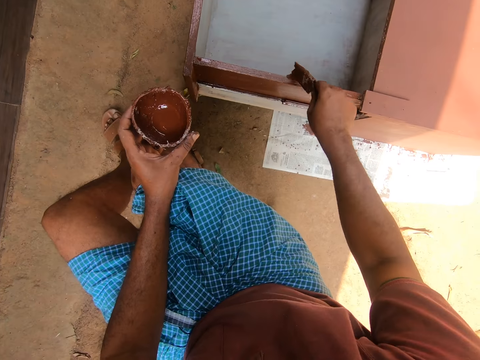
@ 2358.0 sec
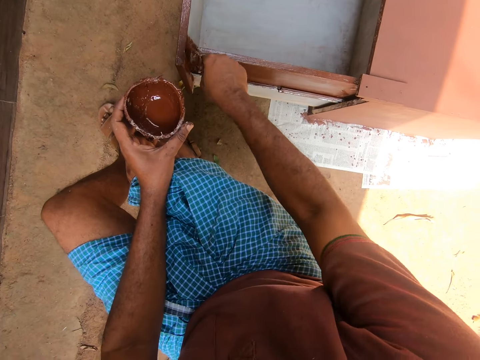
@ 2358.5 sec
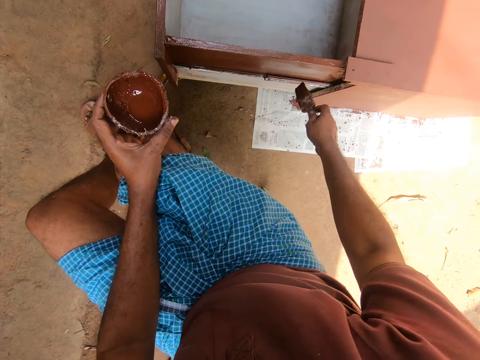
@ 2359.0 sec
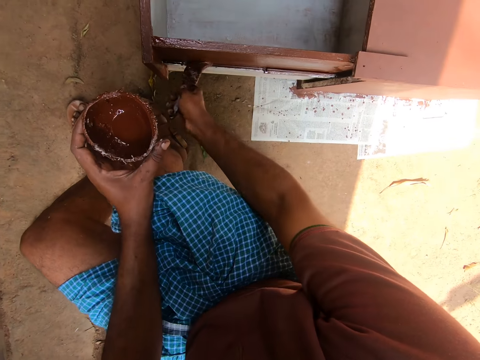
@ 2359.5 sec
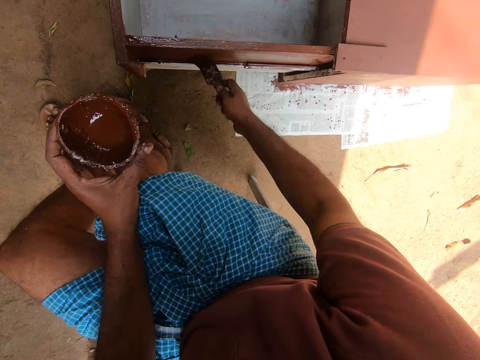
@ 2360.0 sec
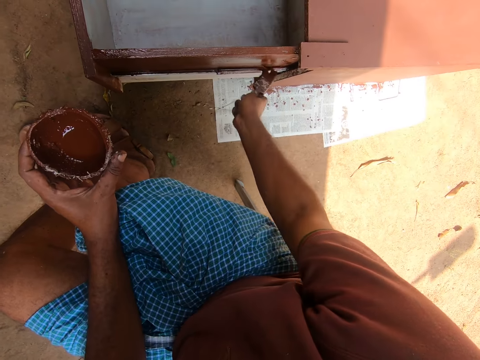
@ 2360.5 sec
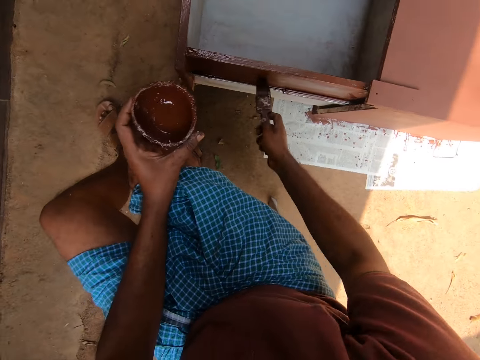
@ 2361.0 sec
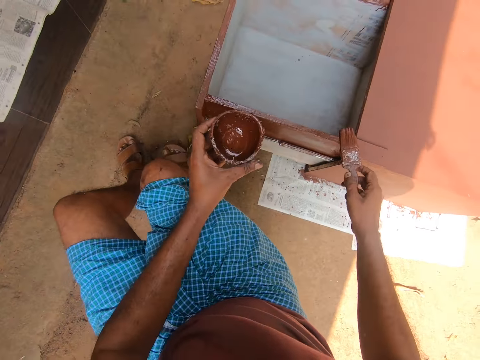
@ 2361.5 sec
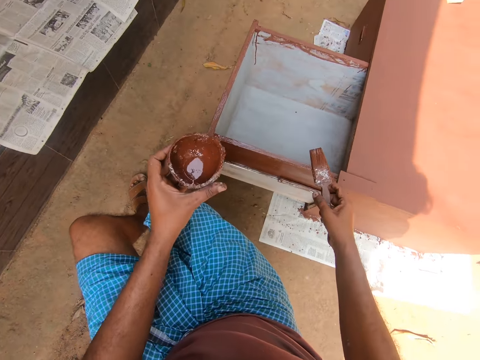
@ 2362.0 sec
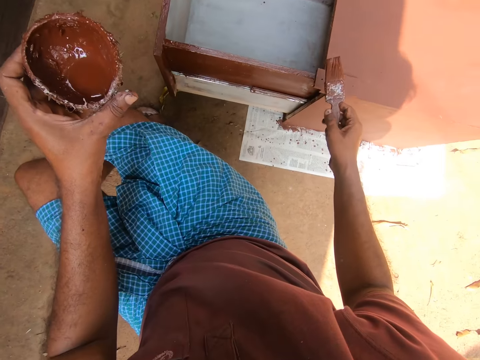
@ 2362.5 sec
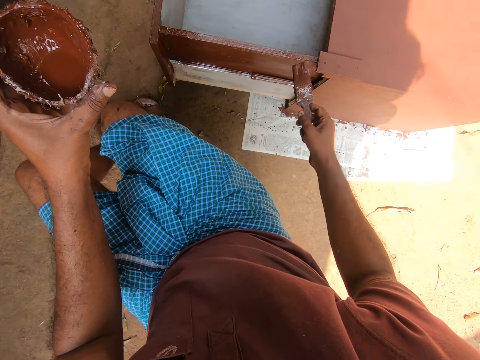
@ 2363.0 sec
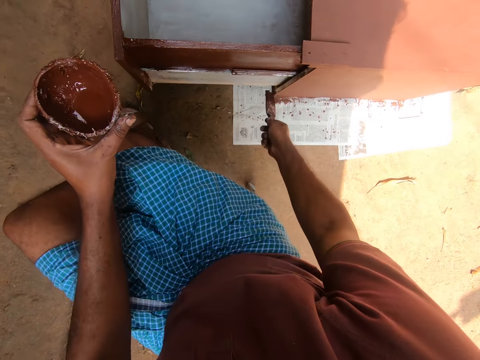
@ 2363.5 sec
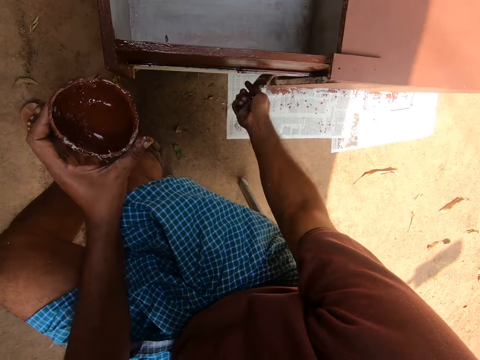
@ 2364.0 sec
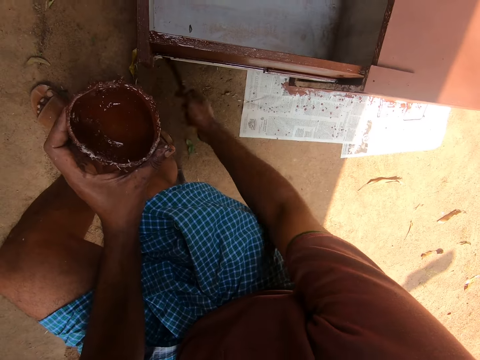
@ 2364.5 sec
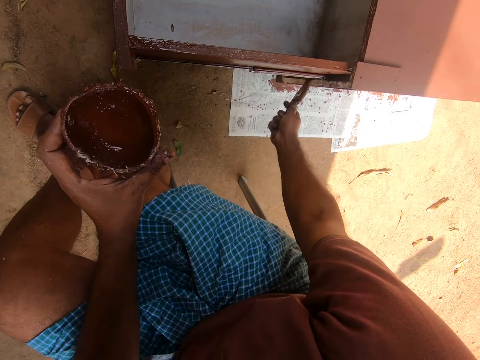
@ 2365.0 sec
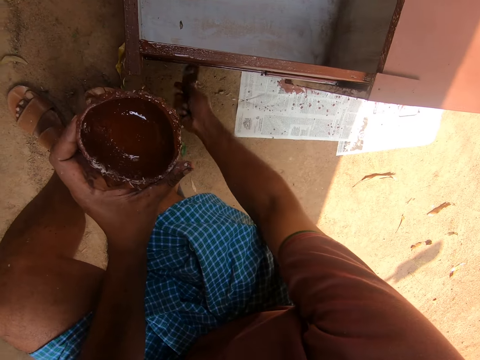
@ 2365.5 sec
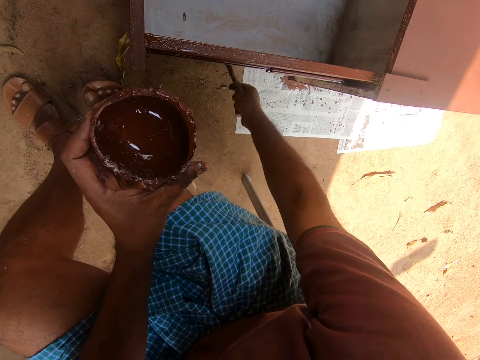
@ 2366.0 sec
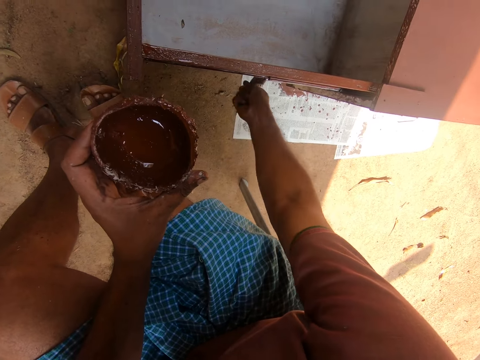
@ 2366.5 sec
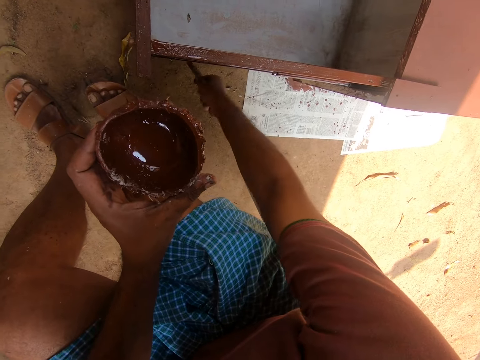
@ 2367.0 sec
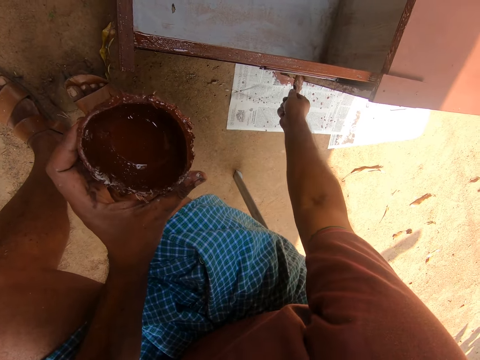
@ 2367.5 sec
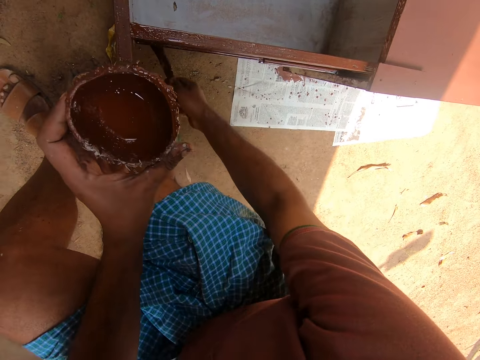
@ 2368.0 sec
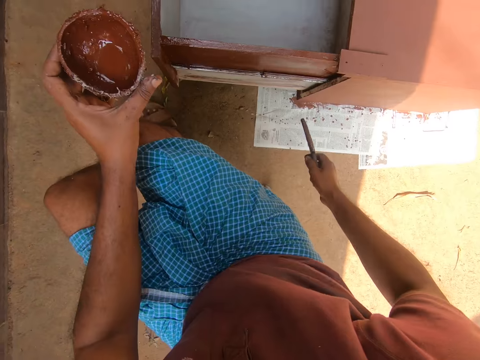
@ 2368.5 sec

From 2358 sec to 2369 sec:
The camera wearer paints the edges of the drawer of the cabinet with the brush in his hand. He paints the side of the drawer of the cabinet with the brush in his hand.

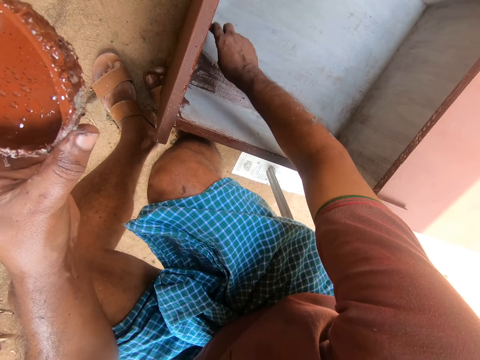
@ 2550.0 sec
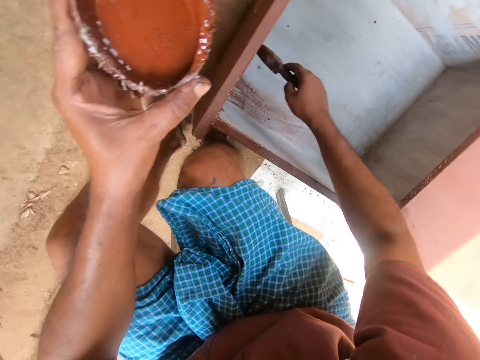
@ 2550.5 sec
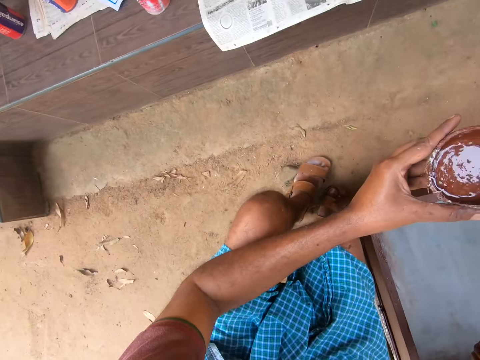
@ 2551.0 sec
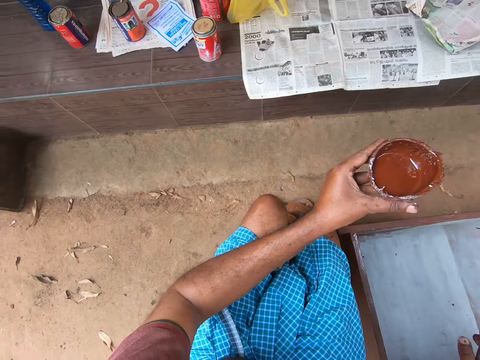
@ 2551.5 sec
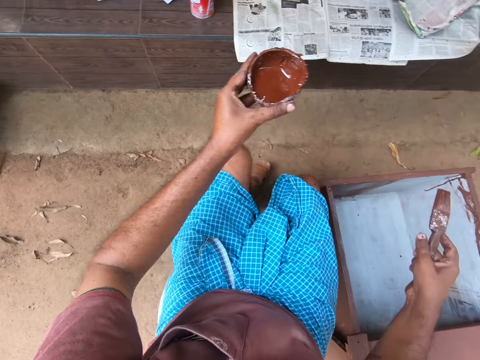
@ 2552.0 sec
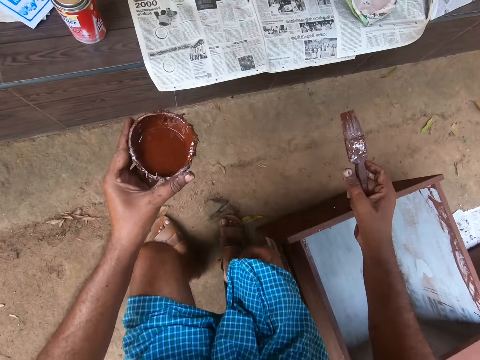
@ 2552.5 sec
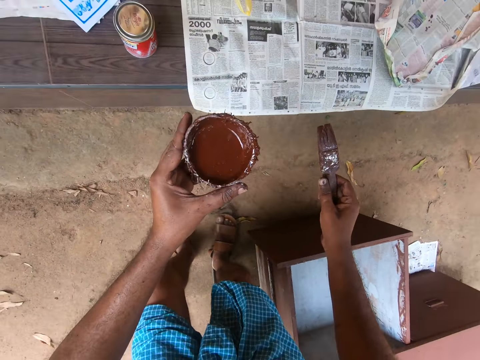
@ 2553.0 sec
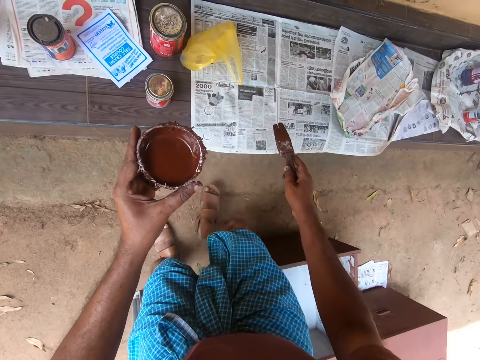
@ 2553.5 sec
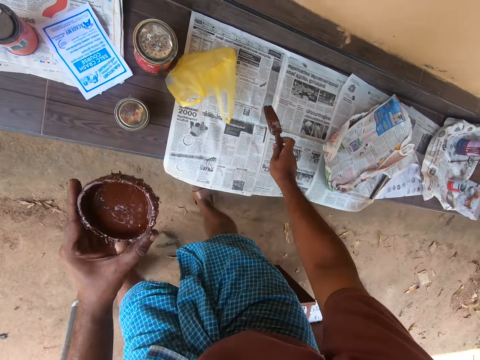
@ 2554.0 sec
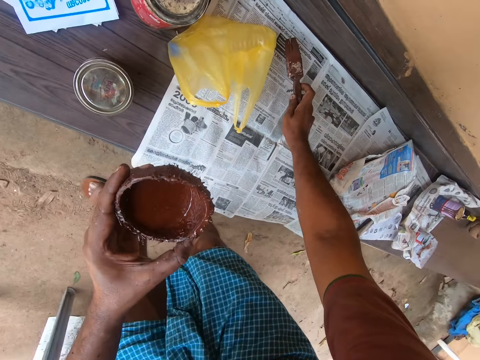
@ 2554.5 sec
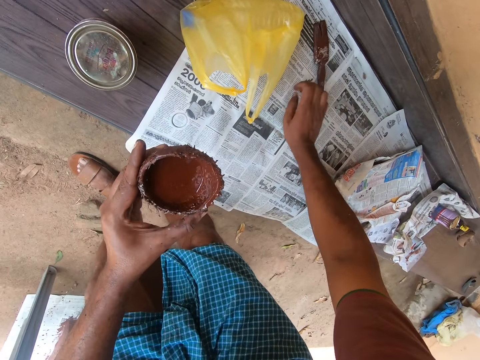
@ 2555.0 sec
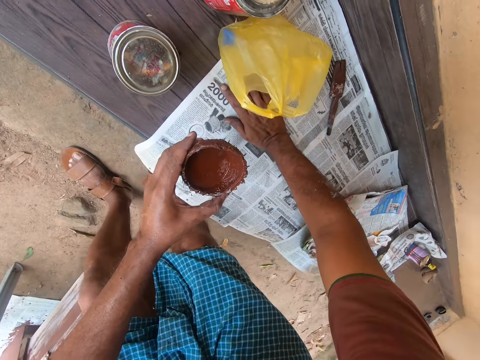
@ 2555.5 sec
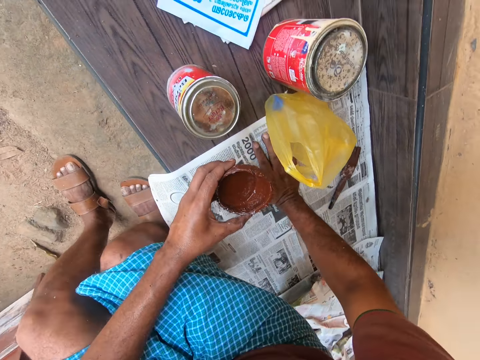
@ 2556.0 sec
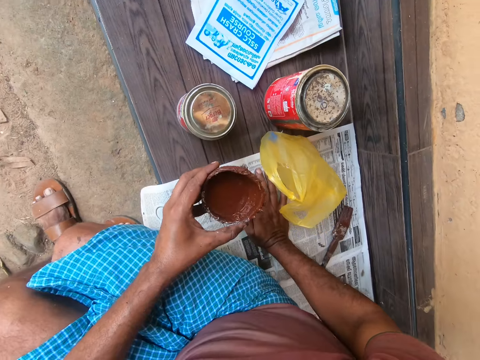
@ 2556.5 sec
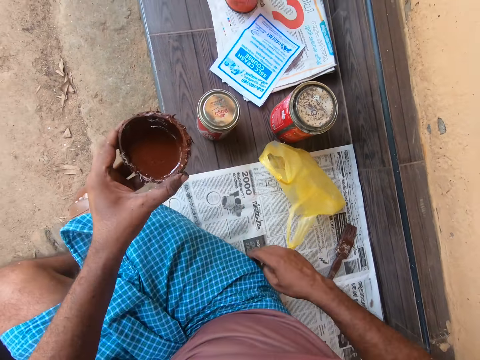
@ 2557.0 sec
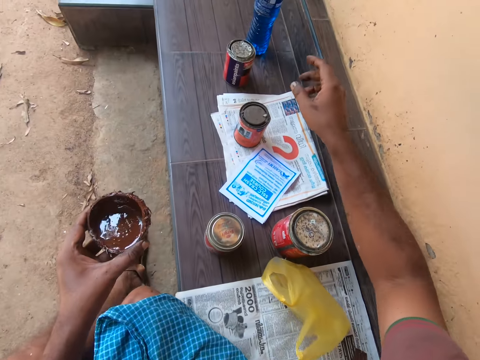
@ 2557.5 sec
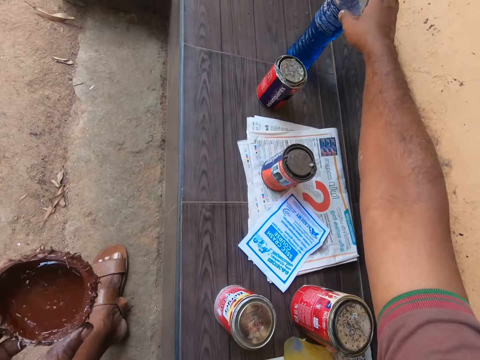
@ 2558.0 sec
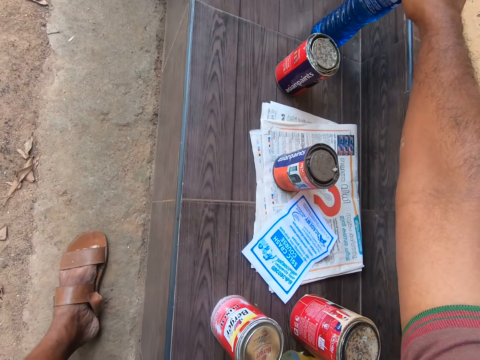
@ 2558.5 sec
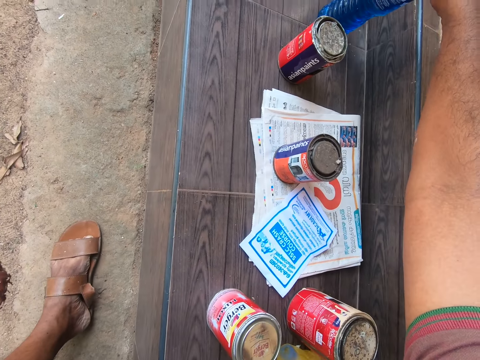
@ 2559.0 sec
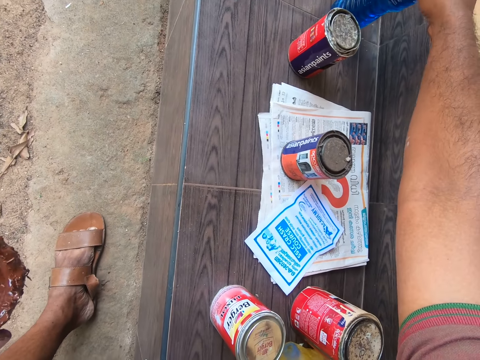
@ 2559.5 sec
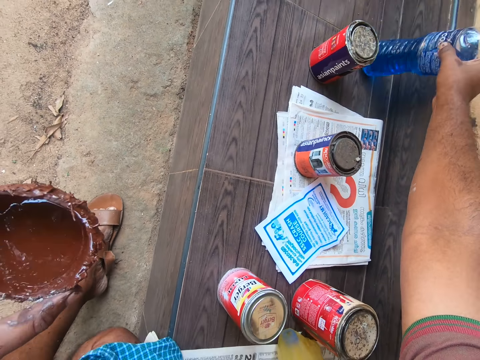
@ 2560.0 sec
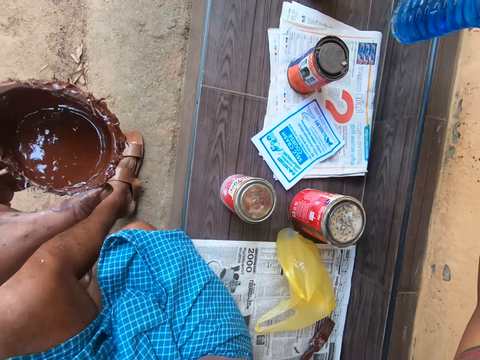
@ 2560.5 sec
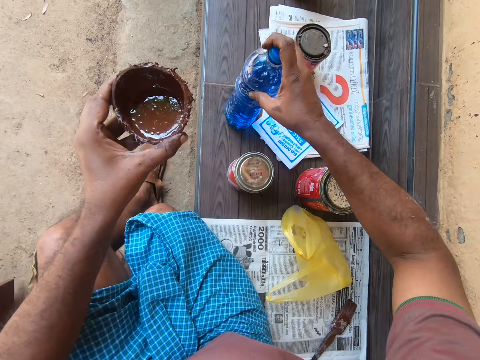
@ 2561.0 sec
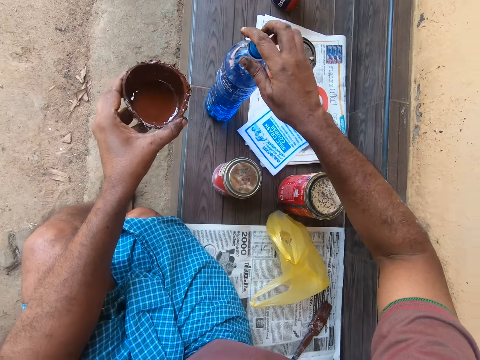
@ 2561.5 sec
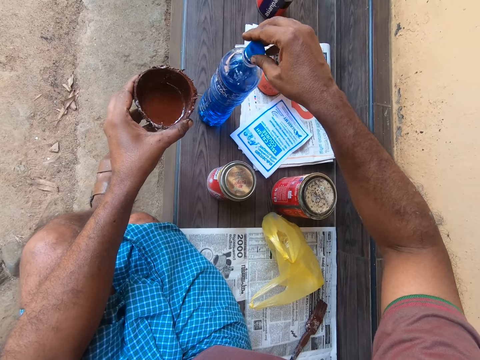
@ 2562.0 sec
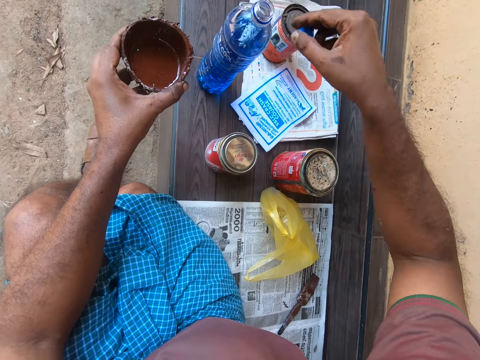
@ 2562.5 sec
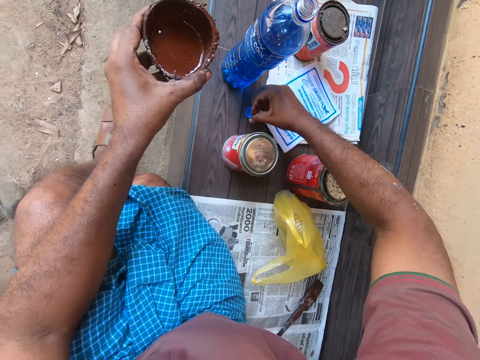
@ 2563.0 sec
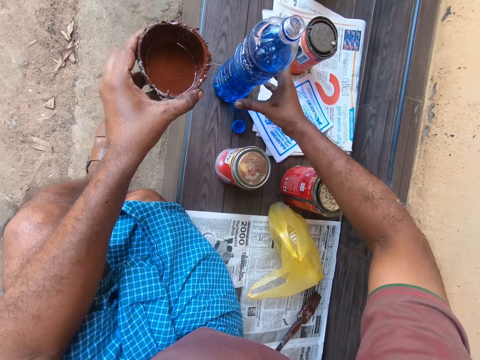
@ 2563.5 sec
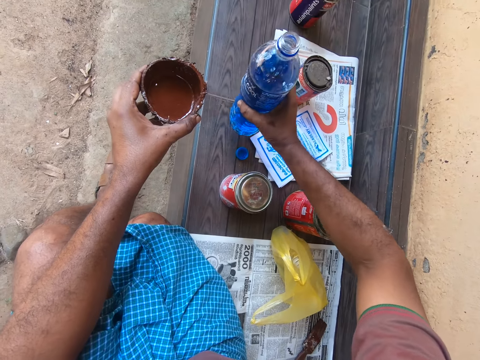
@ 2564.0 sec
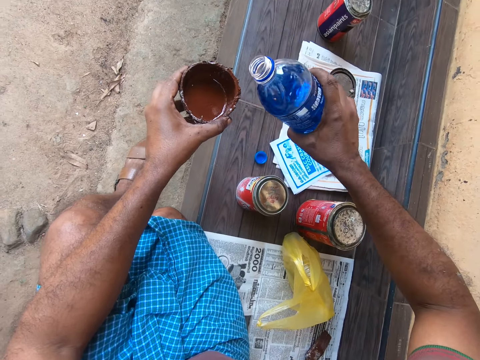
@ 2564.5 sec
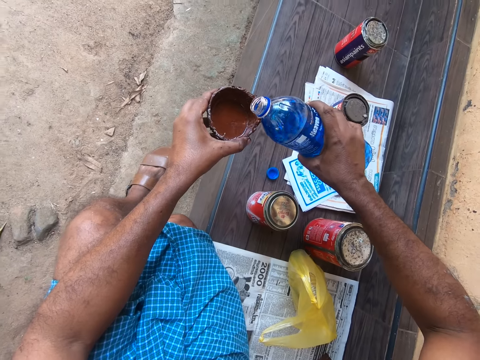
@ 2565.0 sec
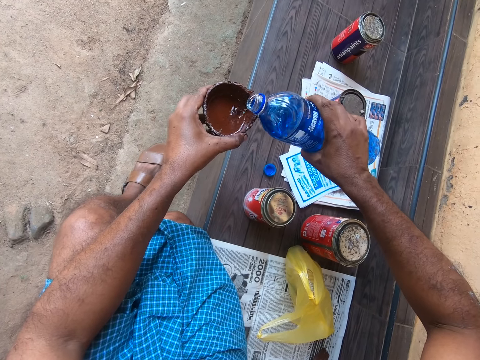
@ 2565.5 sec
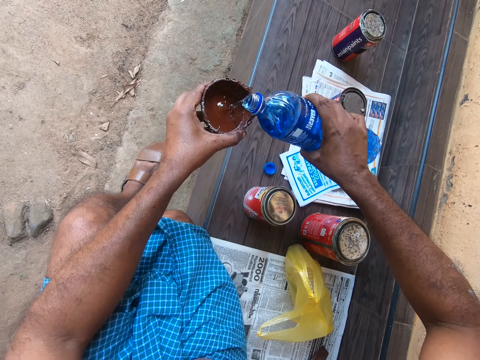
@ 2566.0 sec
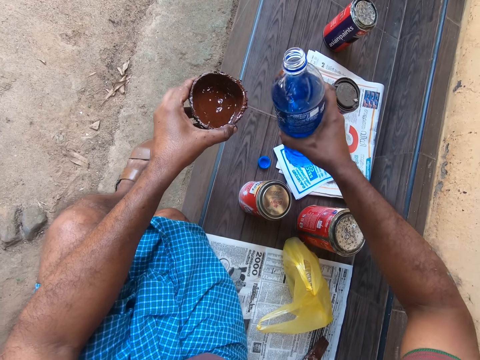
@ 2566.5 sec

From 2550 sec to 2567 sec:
The camera wearer looks away from the drawer. He stands up and walks away from the drawer cabinet towards the tiled platform. He drops the brush in his right hand on the paper on the tiled platform. He places his hand on the newspaper's page. He sits on the tiled platform. He holds the bottle of water with his hand. He moves the bottle of water closer to him from the tiled platform. He picks up the bottle of water. He places the bottle of water on the corridor. He opens the bottle of water with his right hand. He places the cover of the bottle of water on the tiled platform. He picks up the bottle. He carries the bottle of water with his right hand. He pours water into the cup of paint in his left hand.
